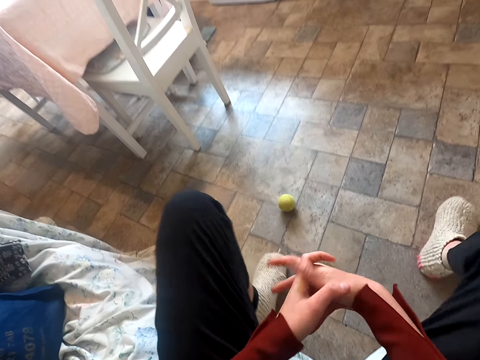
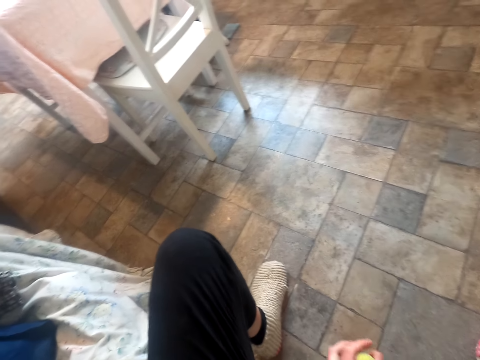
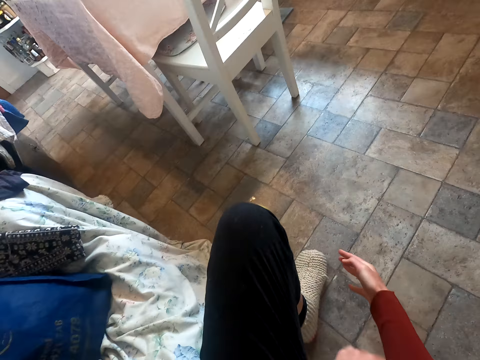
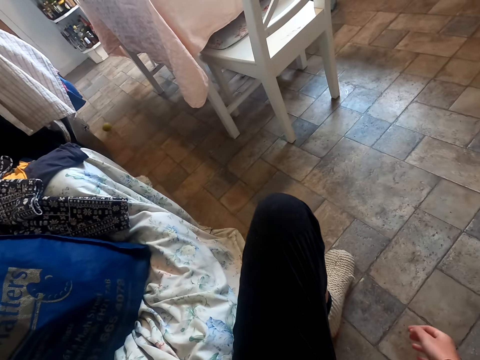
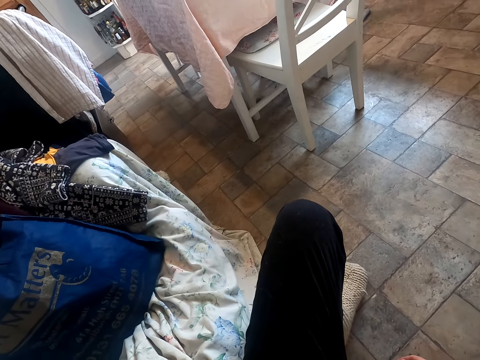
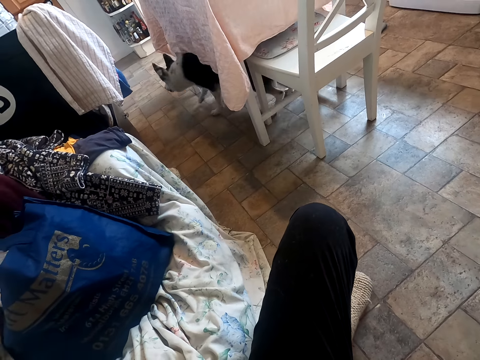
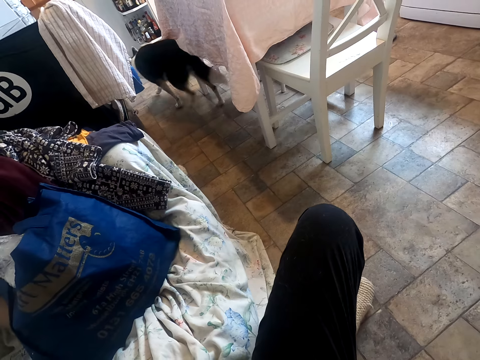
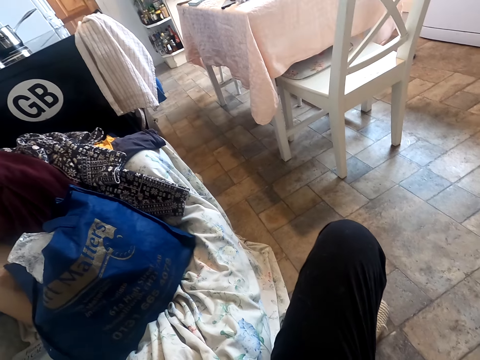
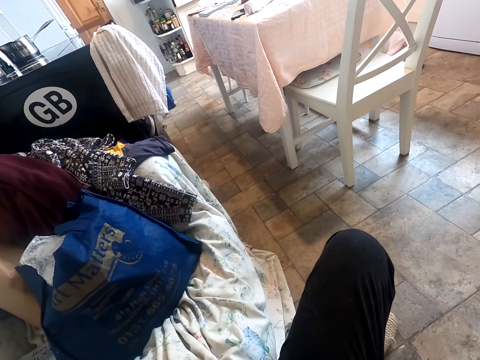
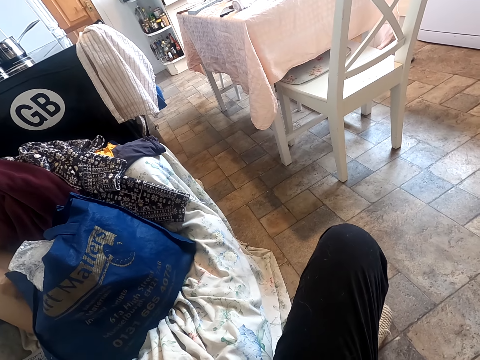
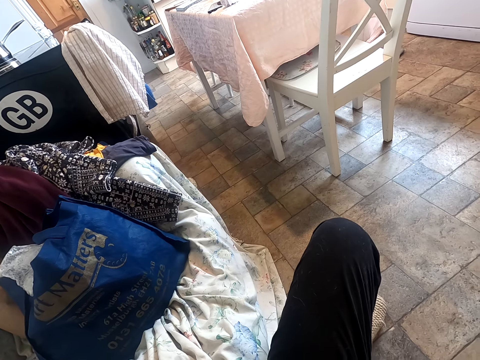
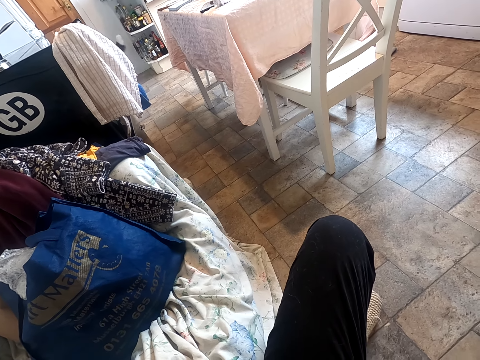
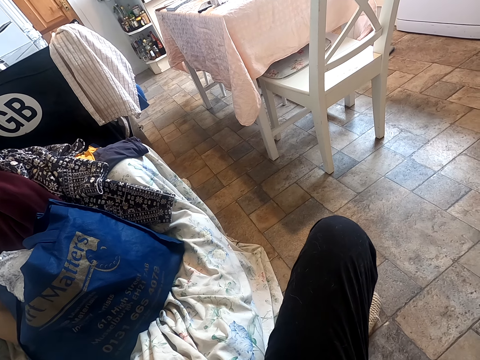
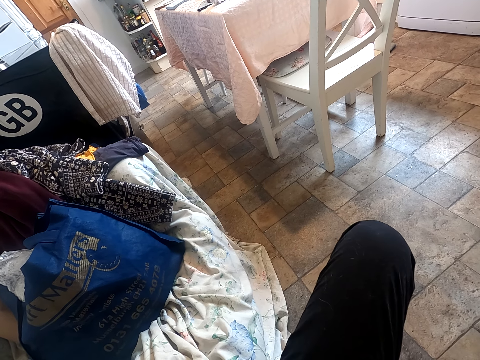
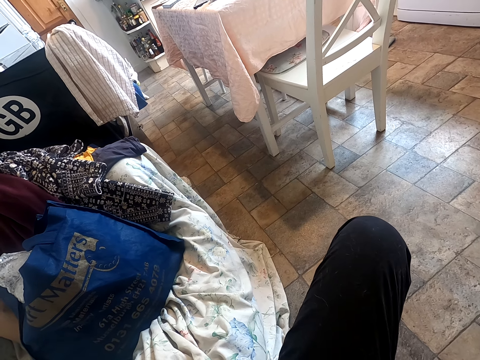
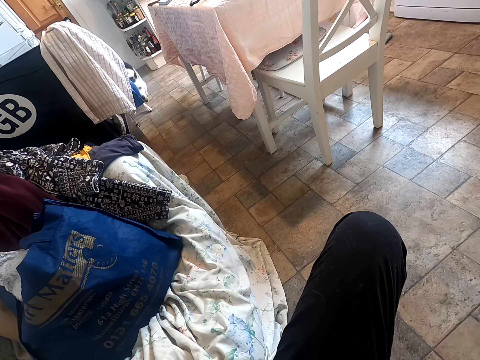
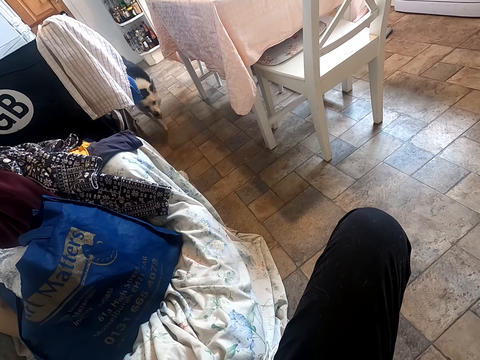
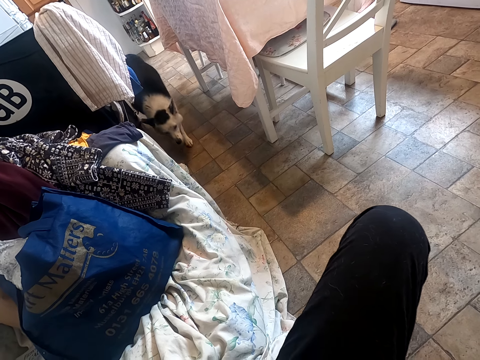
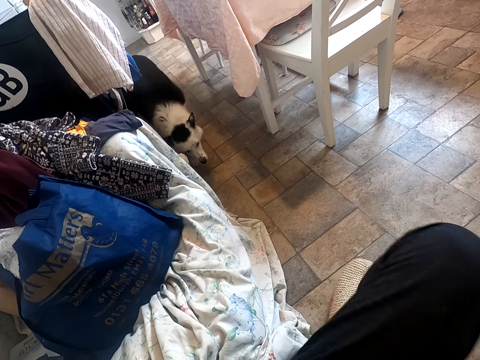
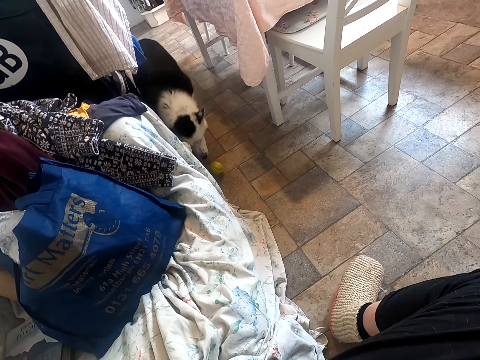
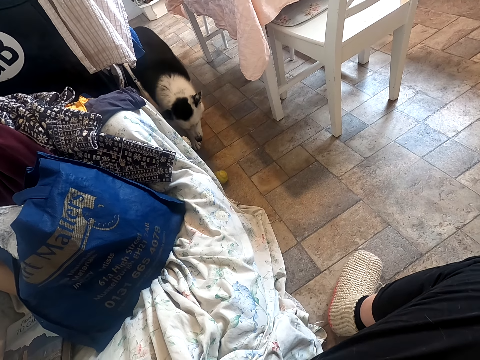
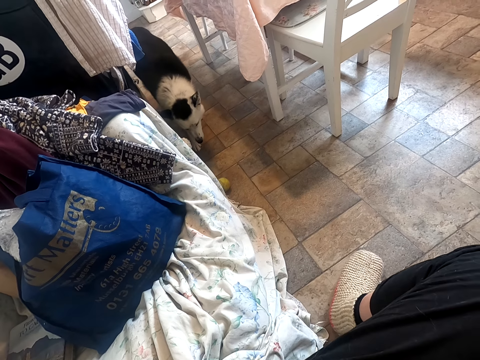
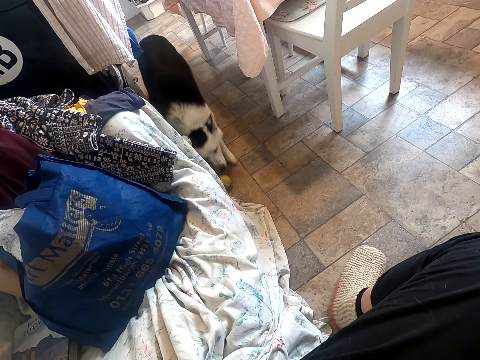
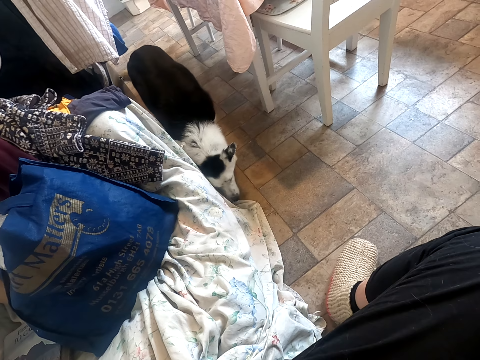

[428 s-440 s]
The camera wearer rolls the ball with his leg. He throws the ball.

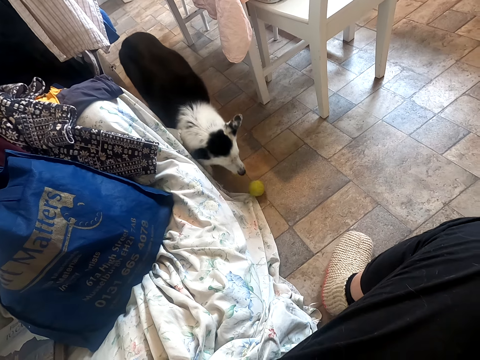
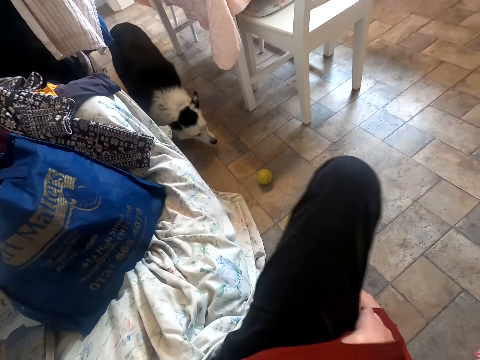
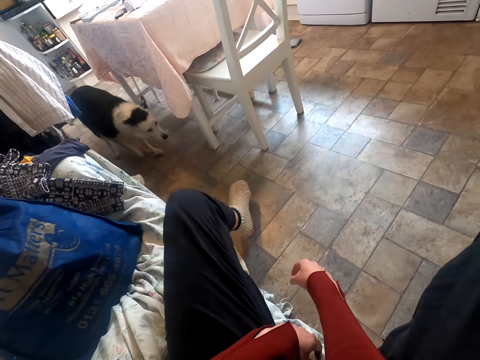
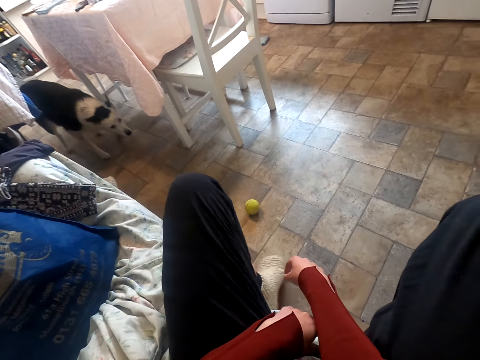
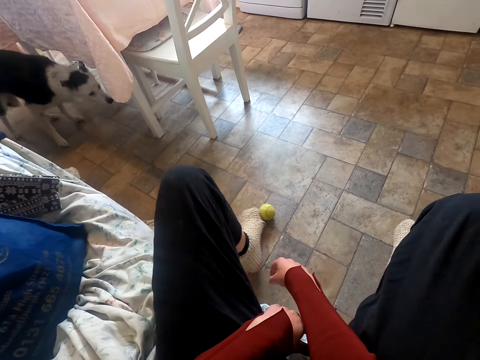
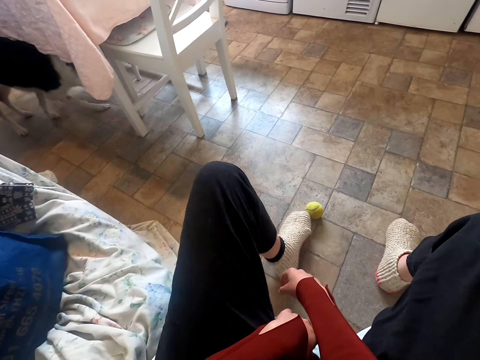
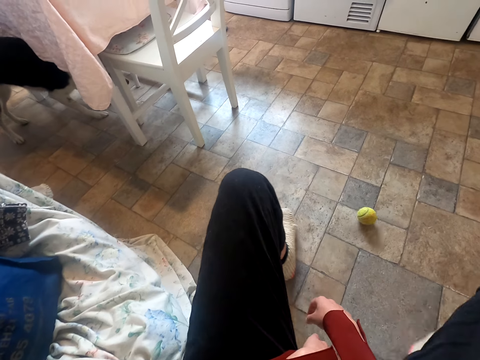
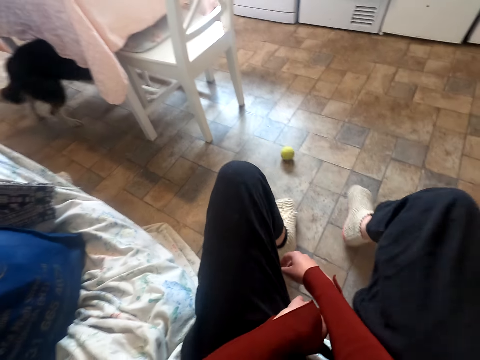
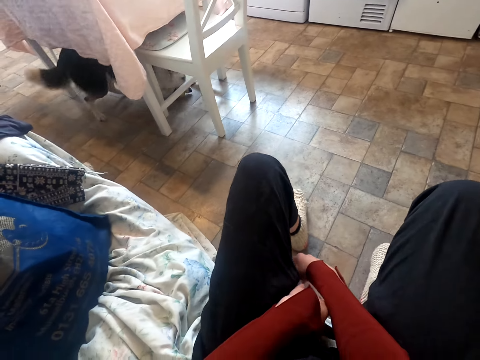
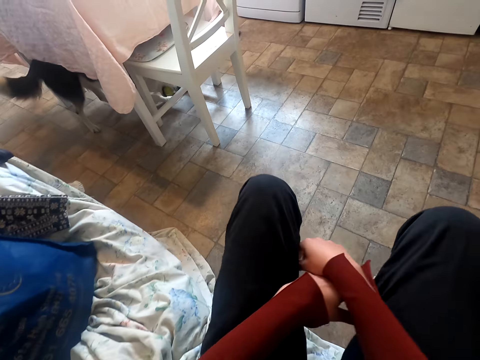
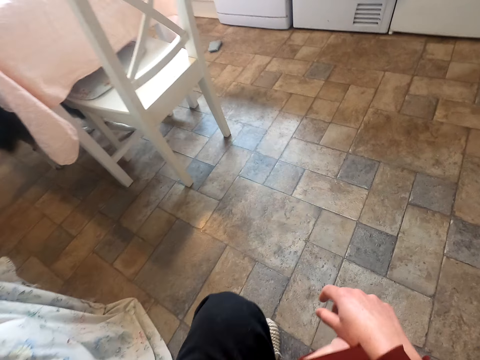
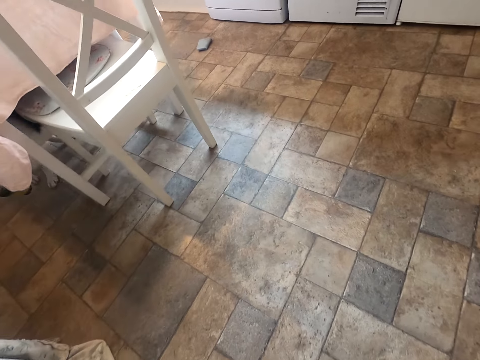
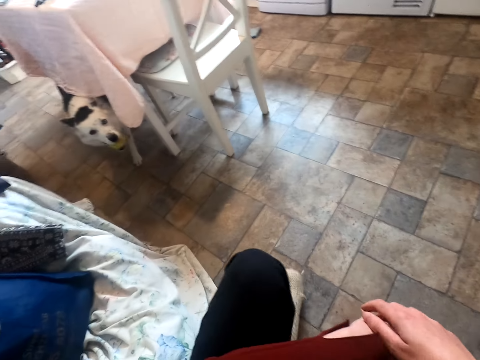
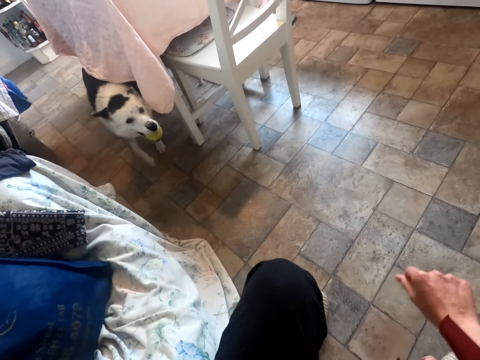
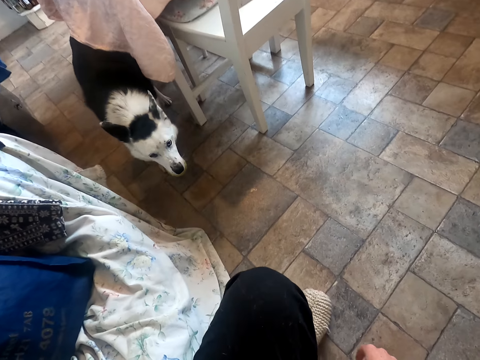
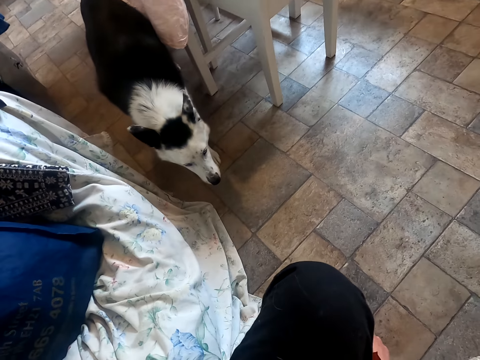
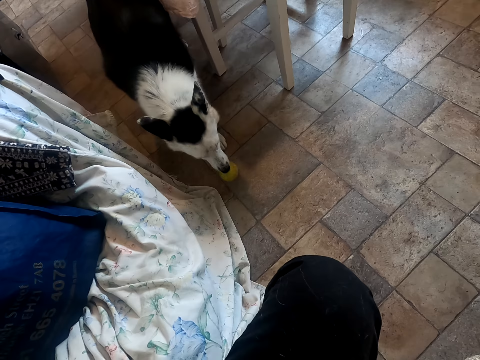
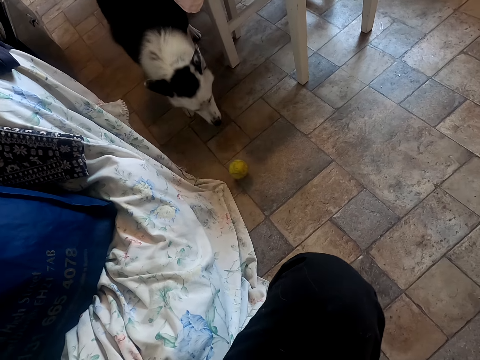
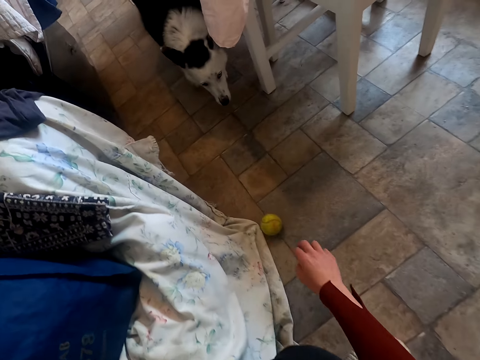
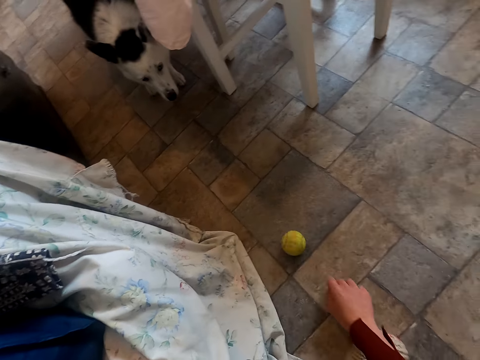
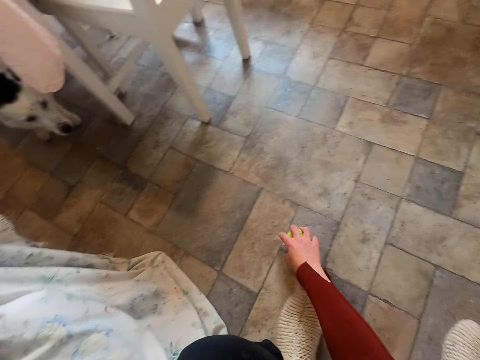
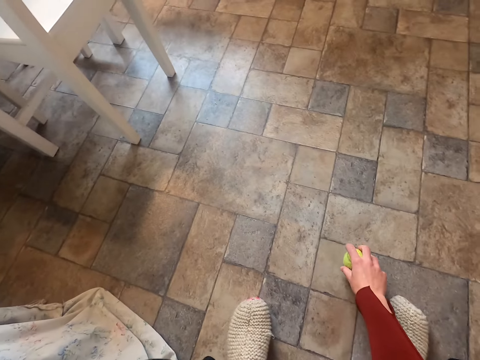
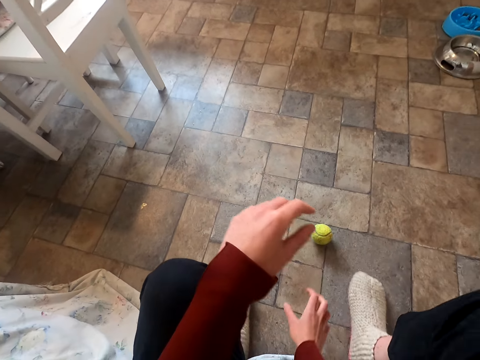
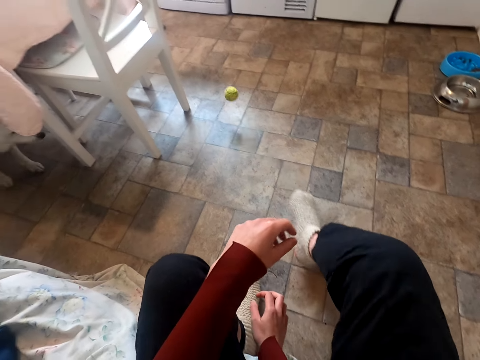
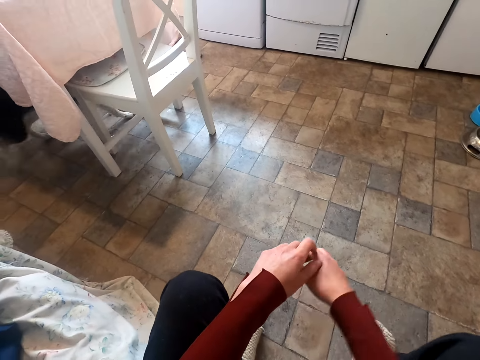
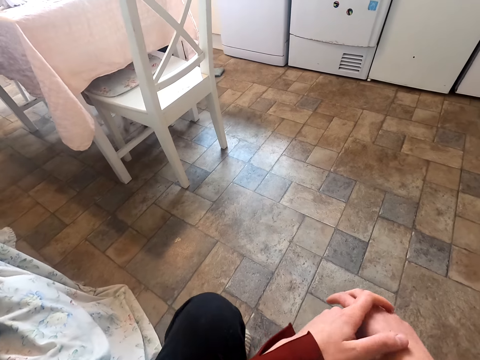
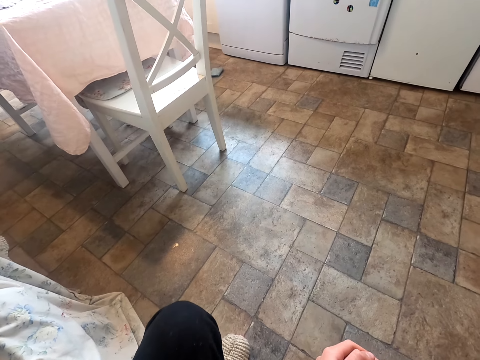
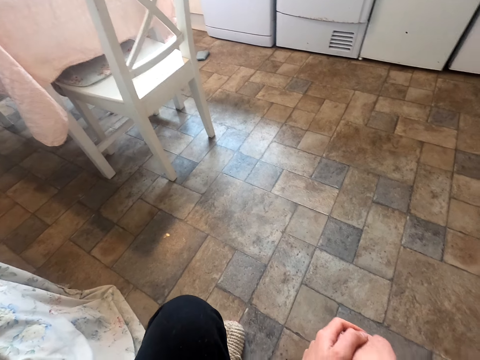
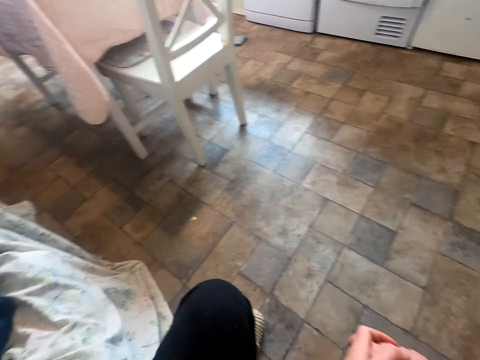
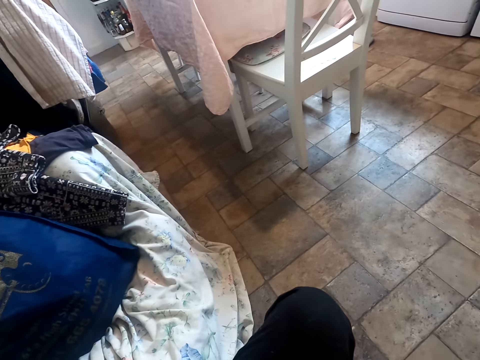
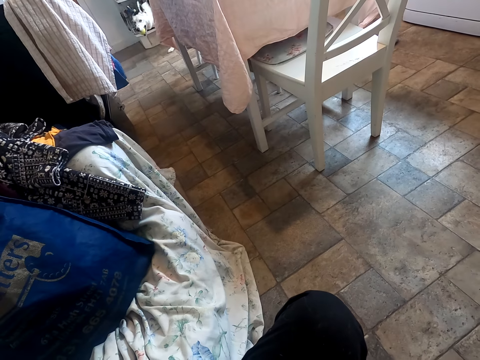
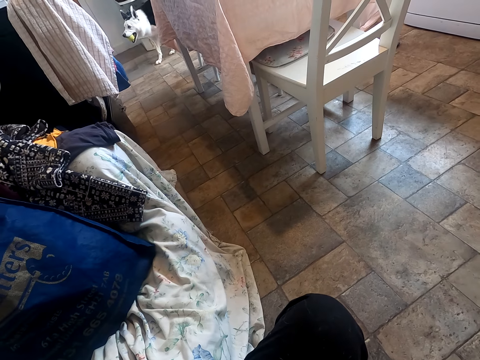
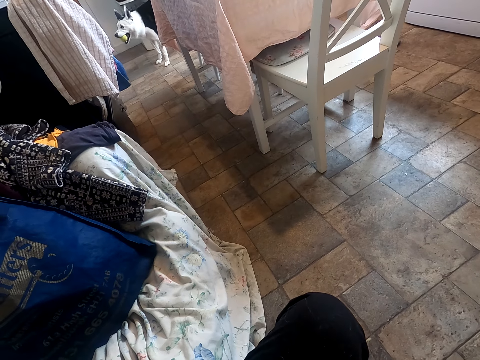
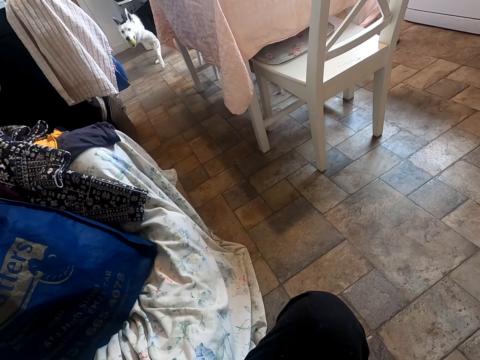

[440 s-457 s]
The camera wearer rolls the ball with his leg. He kicks the ball. He snaps his fingers. He rolls the ball, holds the ball and kicks the ball.
